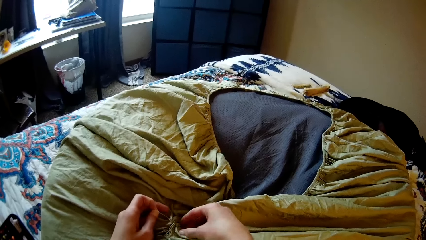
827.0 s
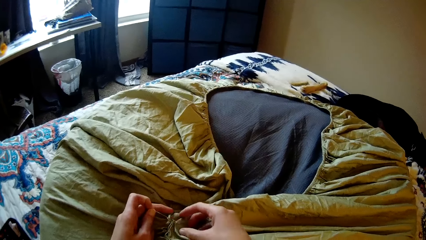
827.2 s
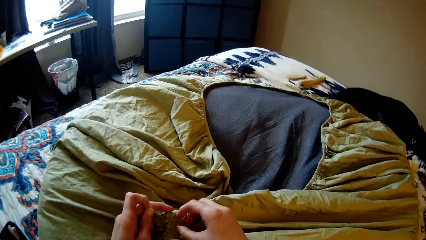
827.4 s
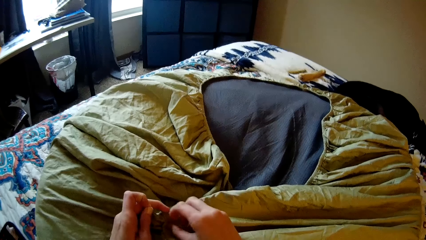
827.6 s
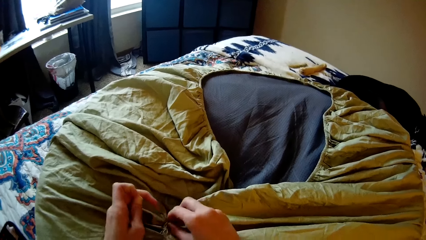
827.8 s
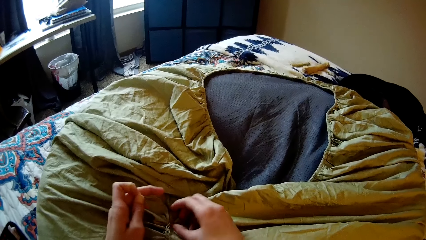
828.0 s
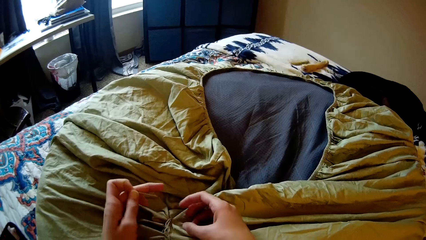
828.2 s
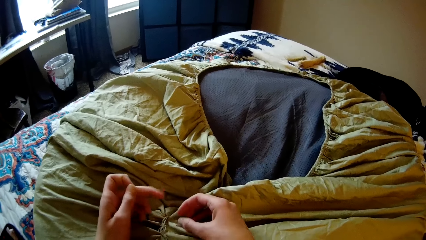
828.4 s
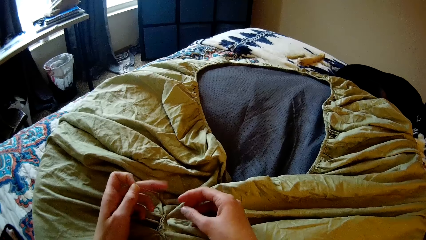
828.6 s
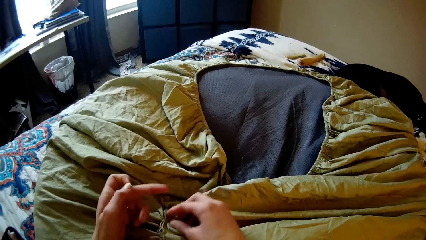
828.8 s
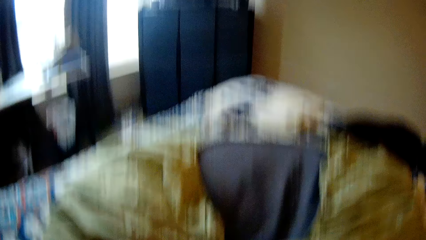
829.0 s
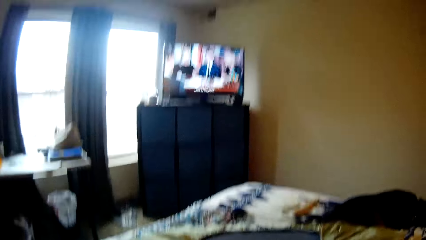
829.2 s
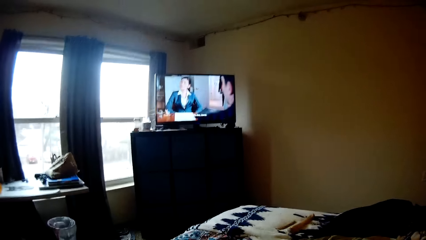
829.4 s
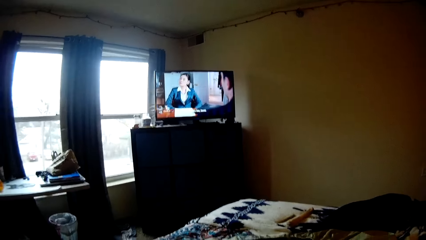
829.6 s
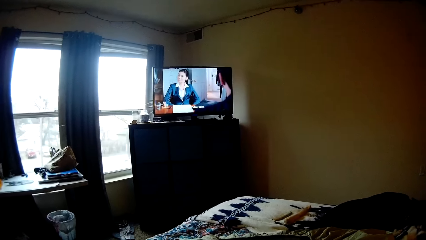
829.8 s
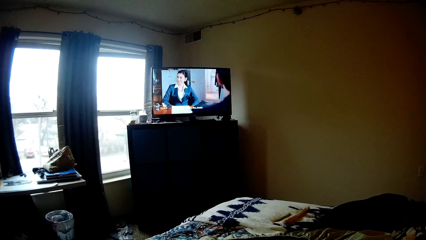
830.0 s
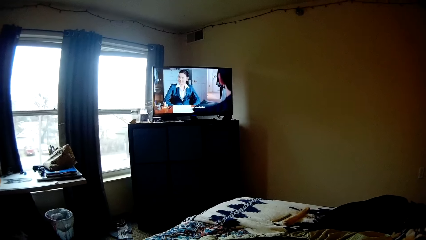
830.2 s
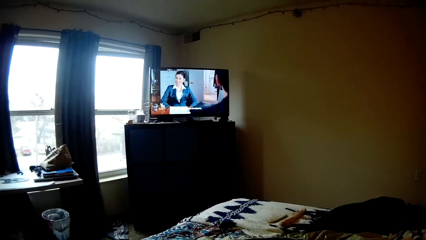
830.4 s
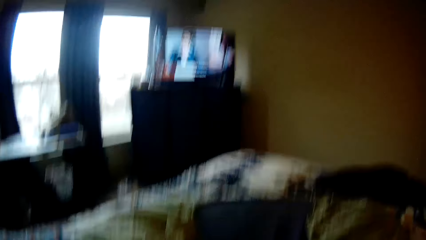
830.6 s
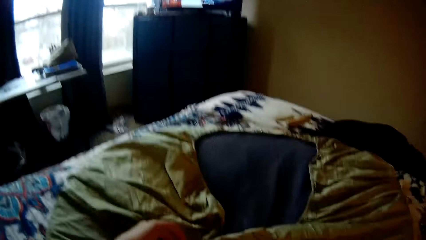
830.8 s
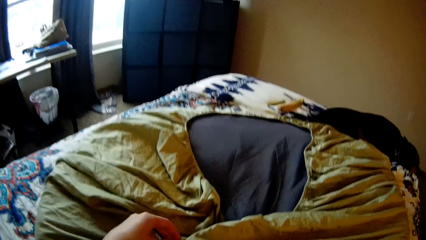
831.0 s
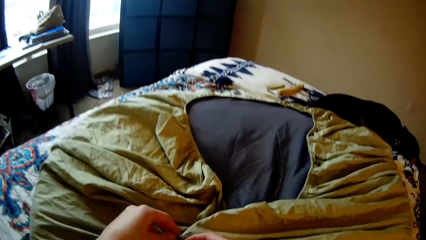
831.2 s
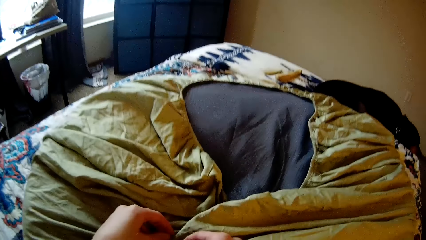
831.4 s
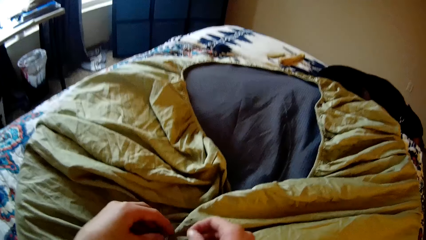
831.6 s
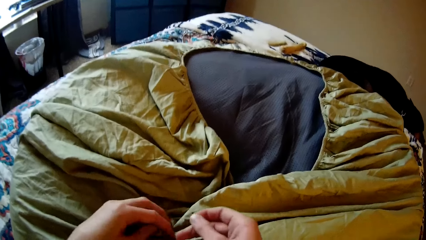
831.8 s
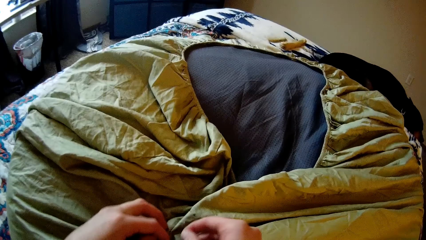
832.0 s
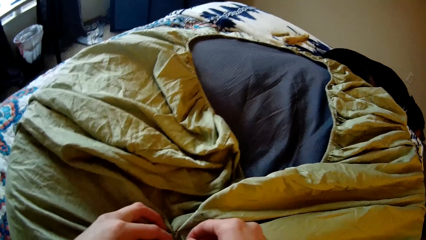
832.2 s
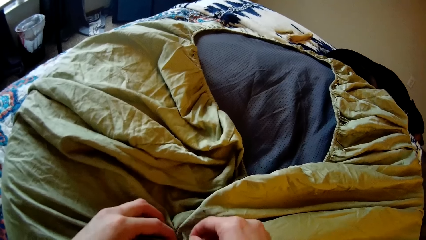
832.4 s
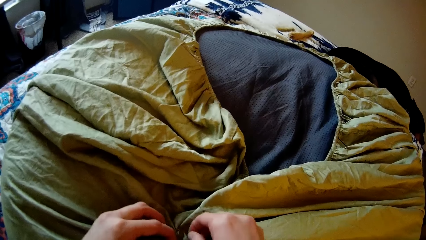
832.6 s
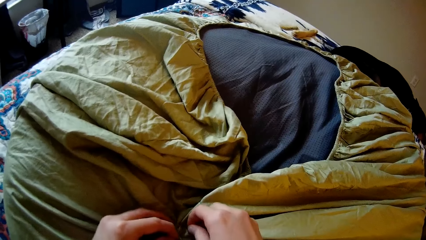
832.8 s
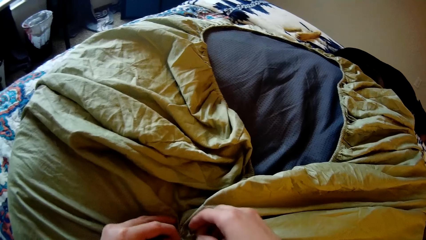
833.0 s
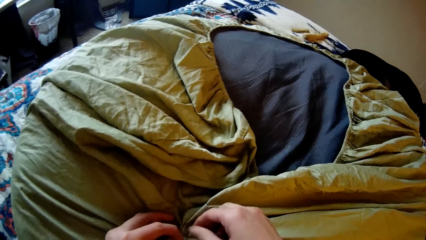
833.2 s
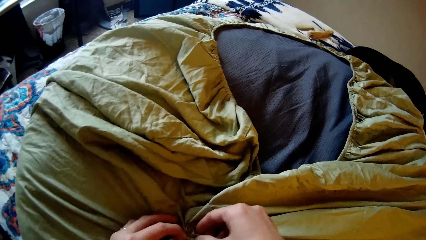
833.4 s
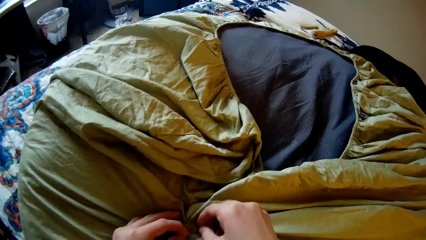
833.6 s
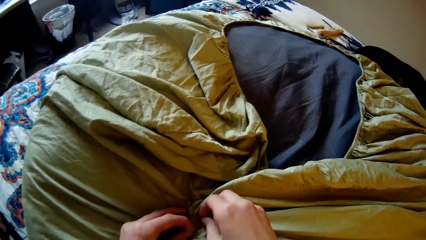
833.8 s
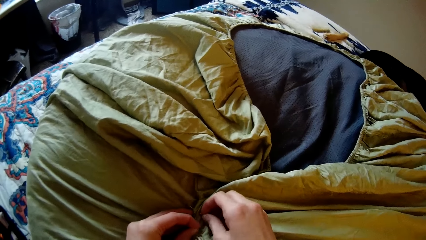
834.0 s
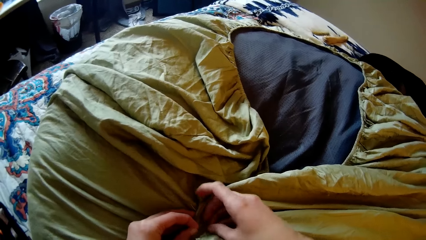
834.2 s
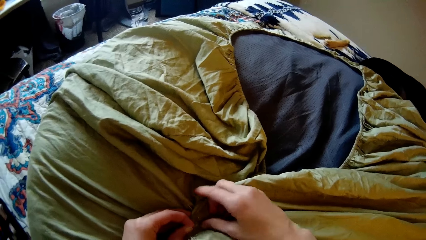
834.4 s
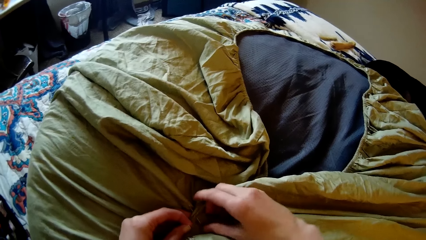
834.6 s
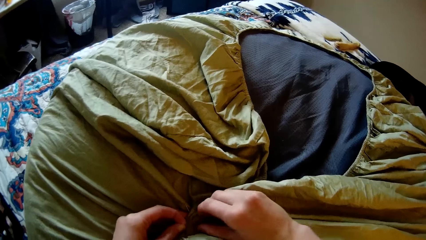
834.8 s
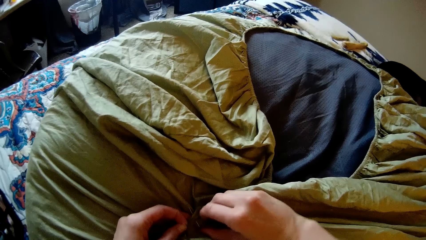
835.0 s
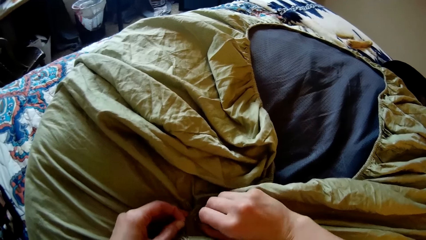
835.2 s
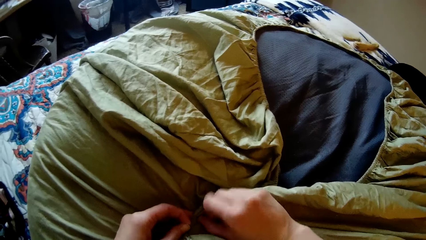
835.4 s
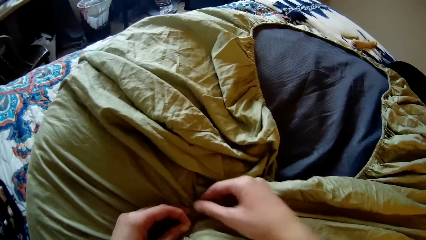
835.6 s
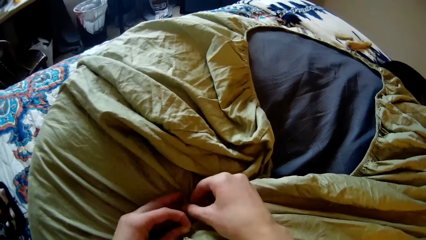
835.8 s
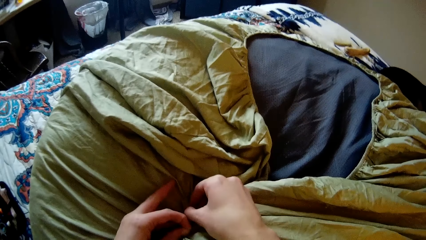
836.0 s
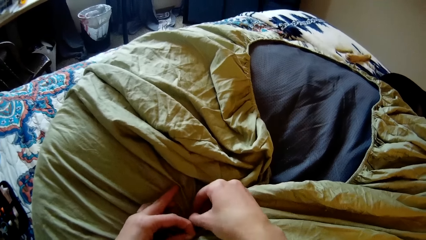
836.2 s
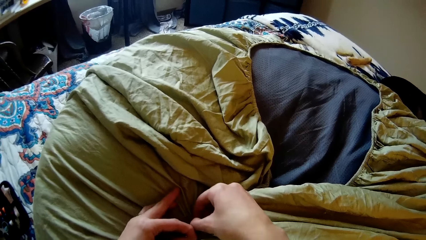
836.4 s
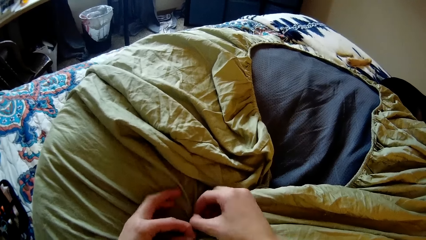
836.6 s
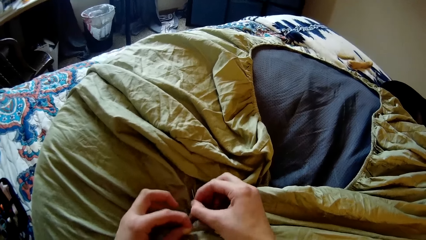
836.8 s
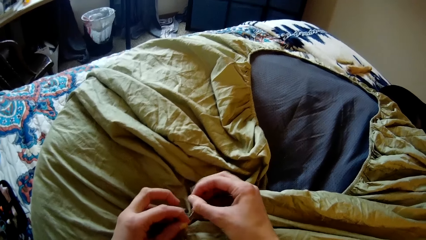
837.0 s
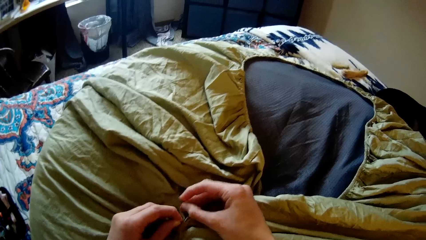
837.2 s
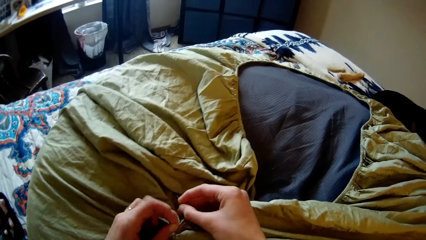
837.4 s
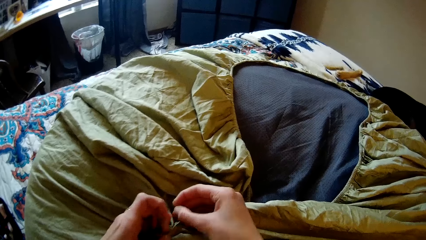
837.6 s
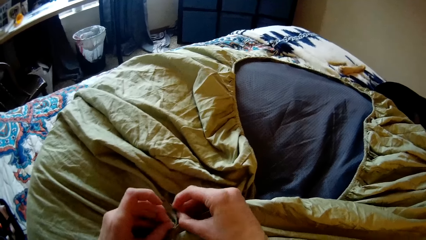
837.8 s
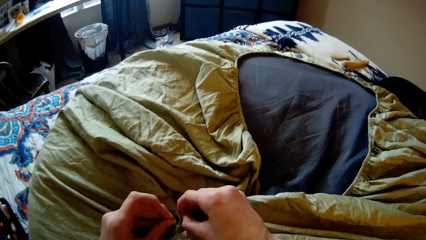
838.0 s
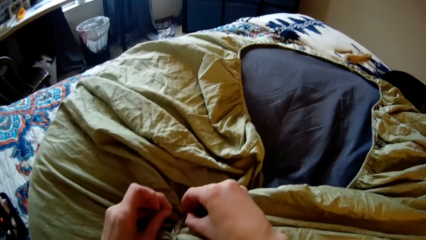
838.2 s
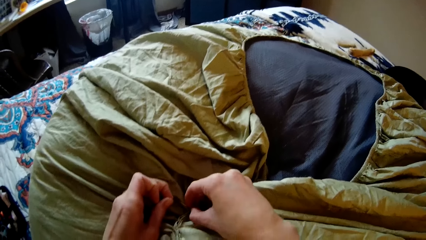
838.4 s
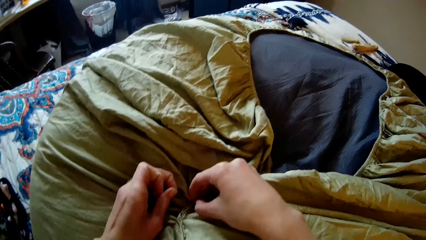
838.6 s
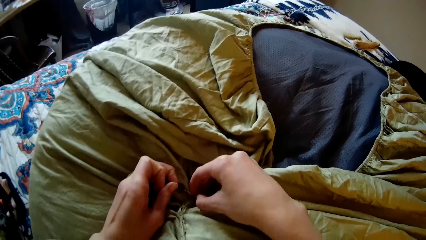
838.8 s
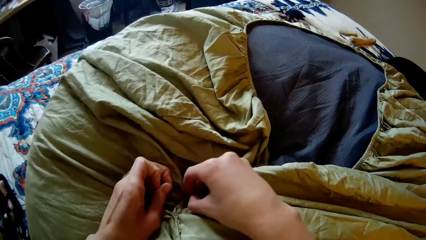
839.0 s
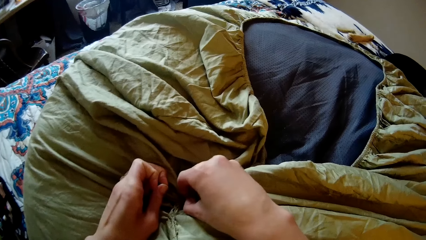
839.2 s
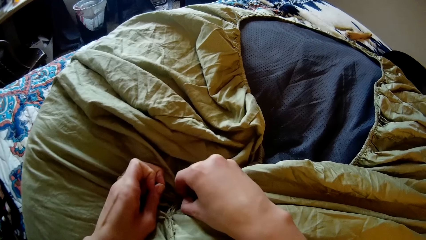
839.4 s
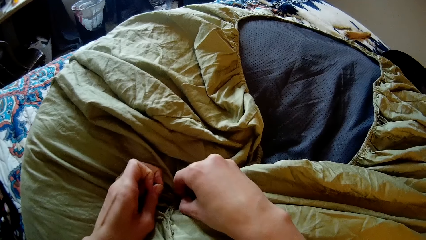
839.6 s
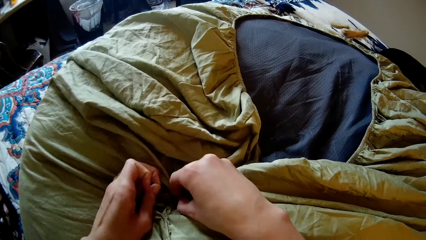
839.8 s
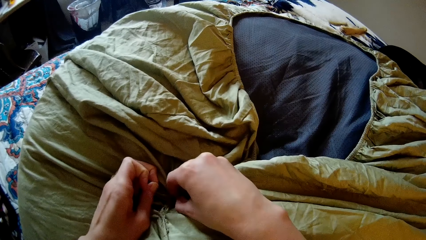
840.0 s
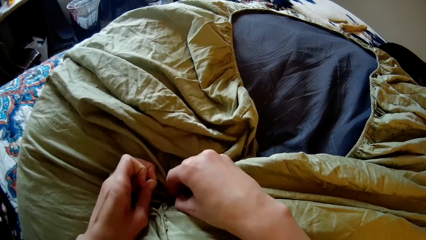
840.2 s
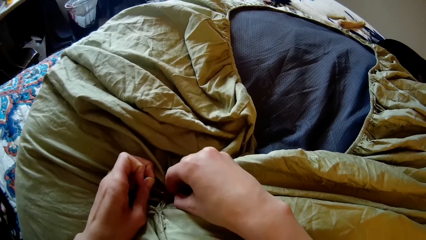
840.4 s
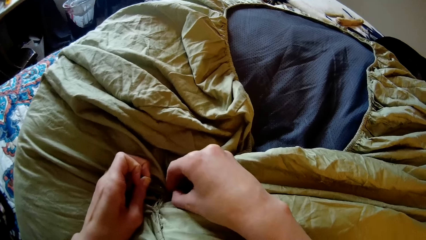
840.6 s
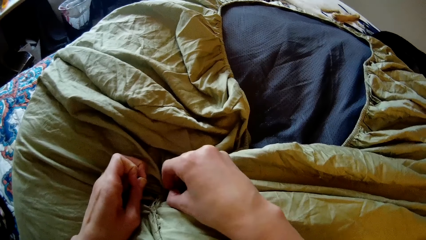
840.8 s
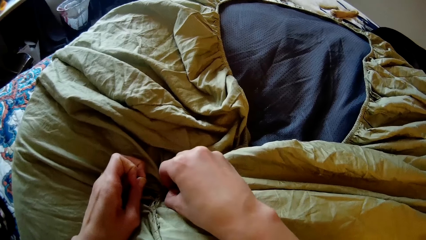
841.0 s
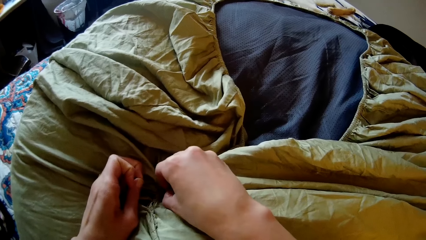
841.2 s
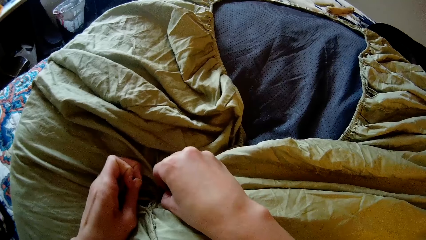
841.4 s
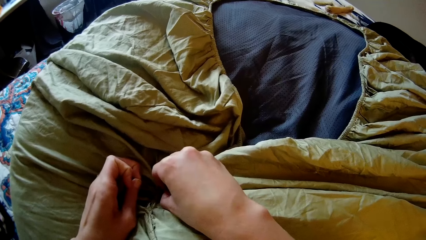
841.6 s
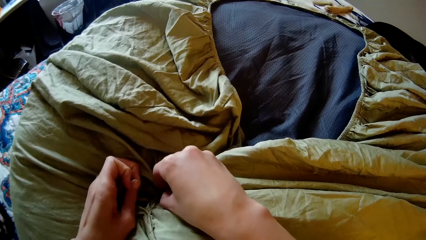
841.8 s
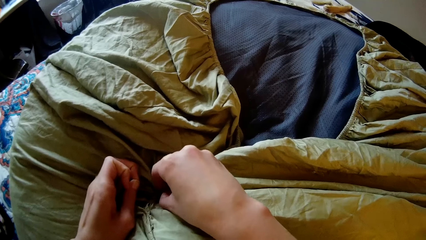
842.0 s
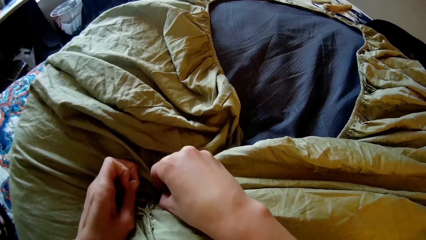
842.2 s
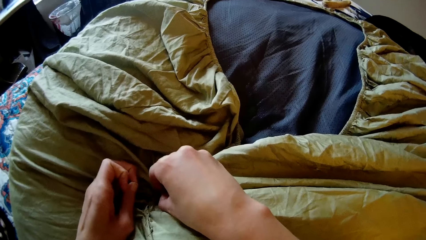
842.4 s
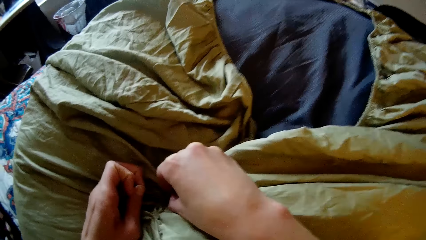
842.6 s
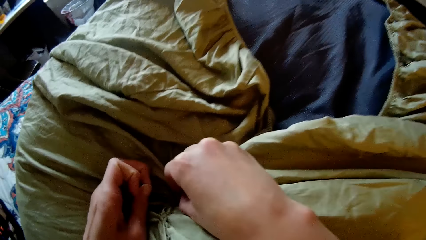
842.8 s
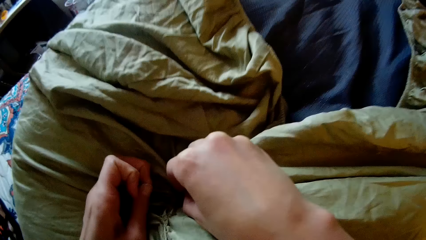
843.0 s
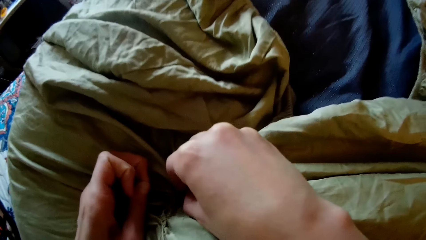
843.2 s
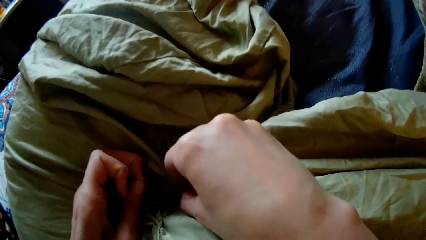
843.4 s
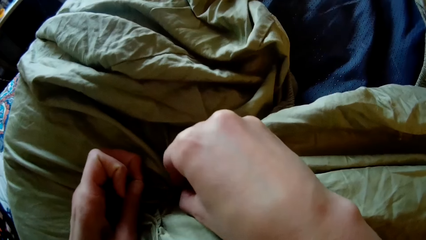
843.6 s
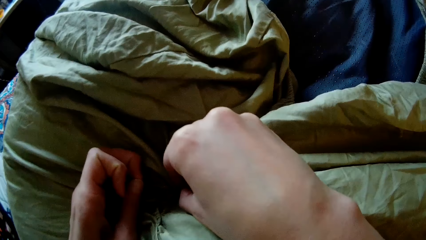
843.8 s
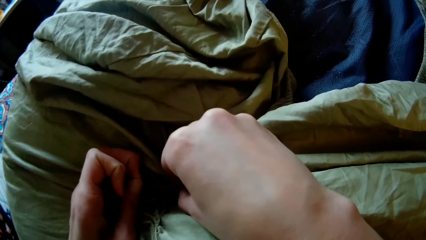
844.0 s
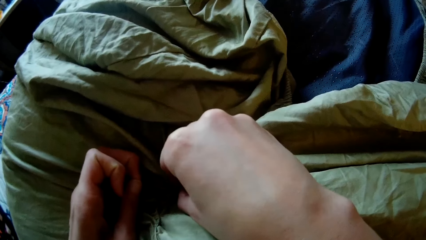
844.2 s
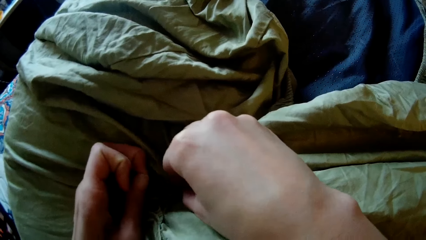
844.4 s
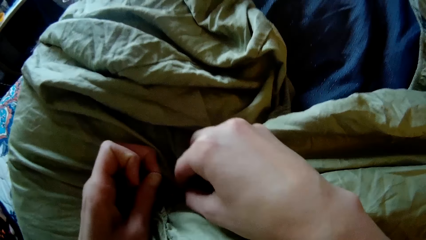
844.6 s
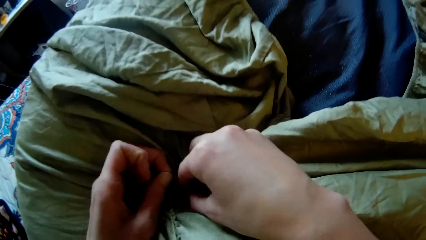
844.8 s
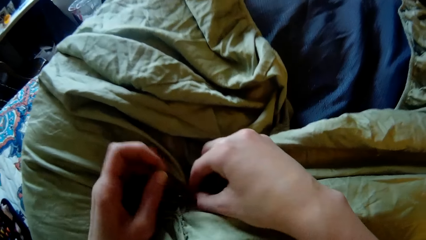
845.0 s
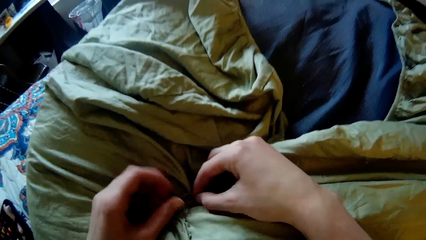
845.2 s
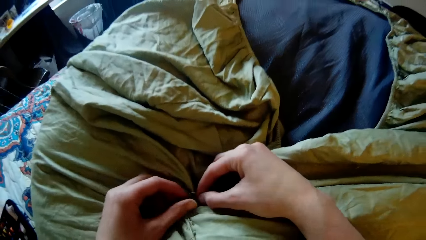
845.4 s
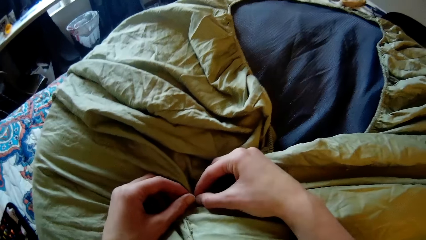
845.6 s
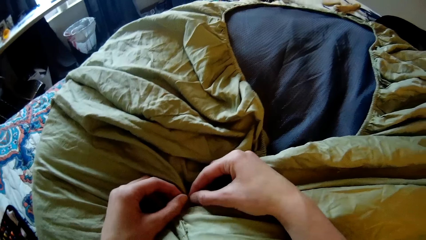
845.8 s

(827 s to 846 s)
The camera wearer watches the television. They sew a bedsheet with a needle.
